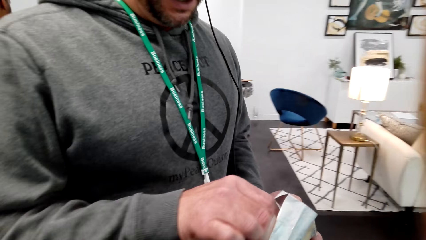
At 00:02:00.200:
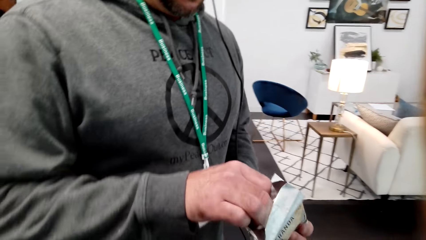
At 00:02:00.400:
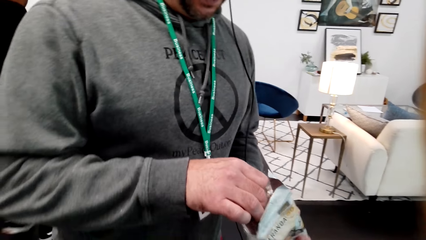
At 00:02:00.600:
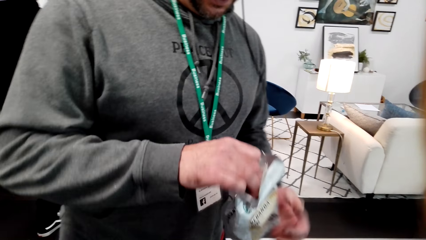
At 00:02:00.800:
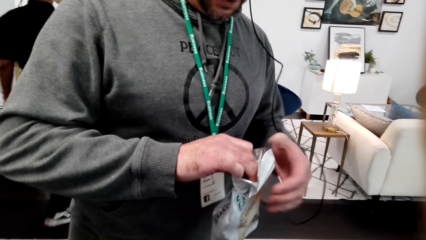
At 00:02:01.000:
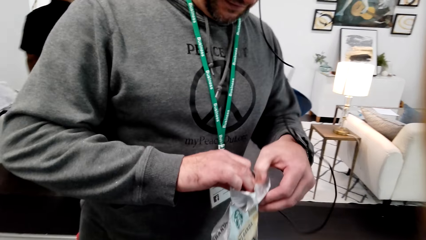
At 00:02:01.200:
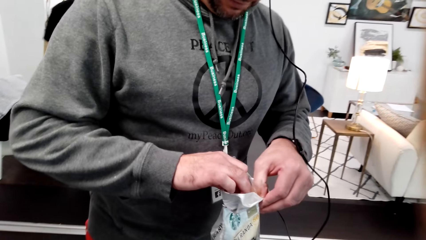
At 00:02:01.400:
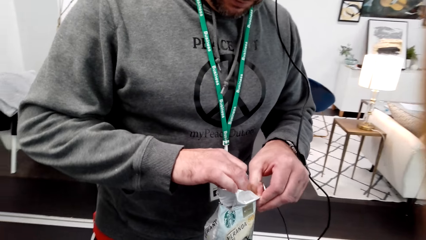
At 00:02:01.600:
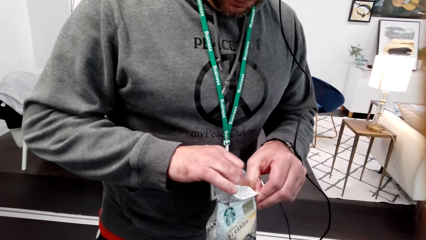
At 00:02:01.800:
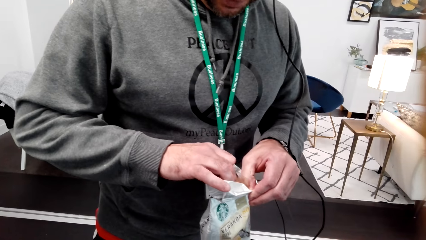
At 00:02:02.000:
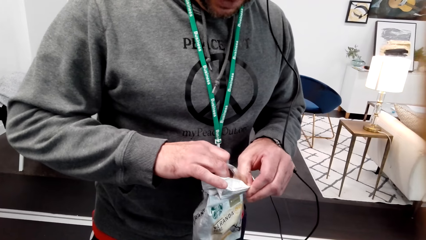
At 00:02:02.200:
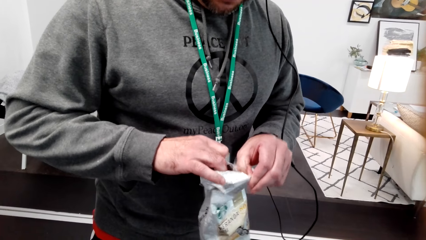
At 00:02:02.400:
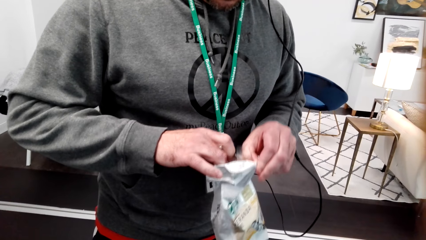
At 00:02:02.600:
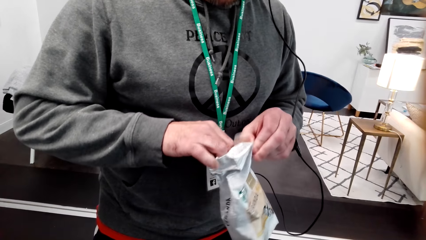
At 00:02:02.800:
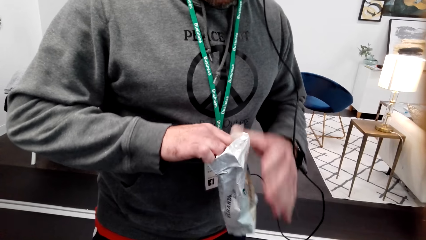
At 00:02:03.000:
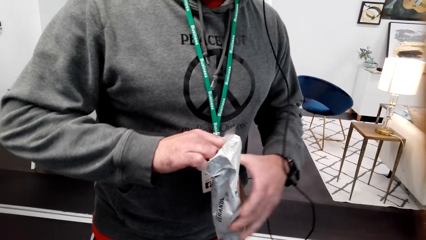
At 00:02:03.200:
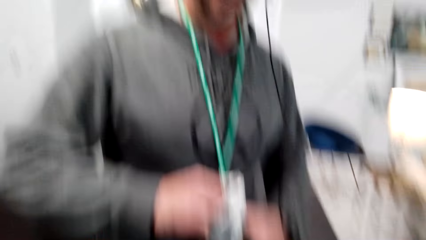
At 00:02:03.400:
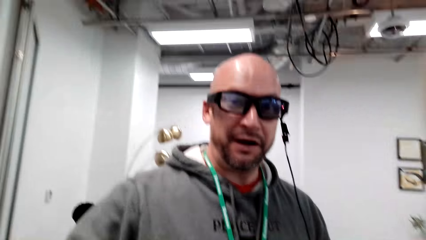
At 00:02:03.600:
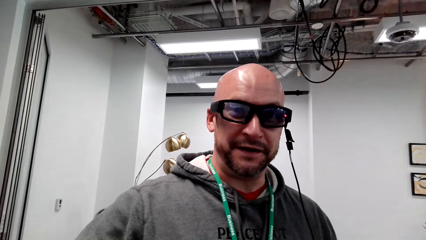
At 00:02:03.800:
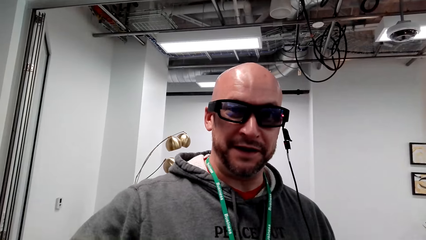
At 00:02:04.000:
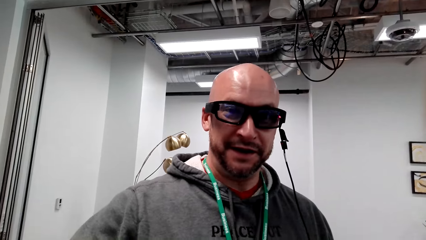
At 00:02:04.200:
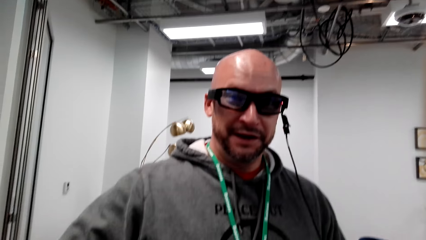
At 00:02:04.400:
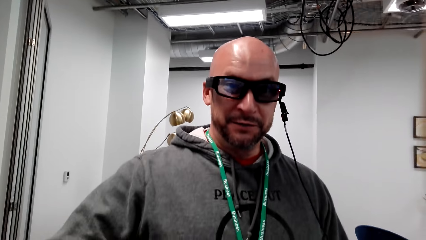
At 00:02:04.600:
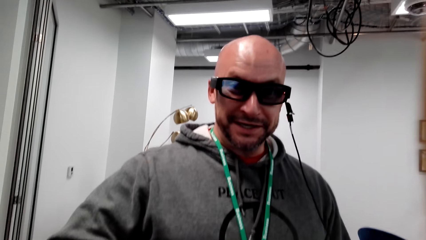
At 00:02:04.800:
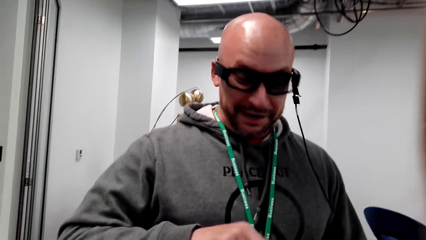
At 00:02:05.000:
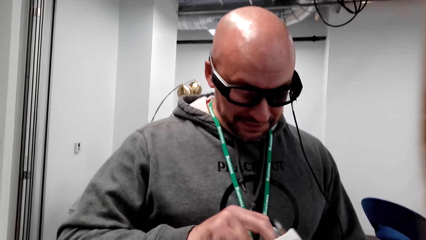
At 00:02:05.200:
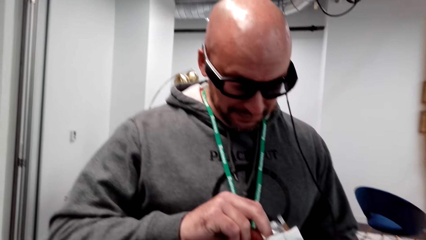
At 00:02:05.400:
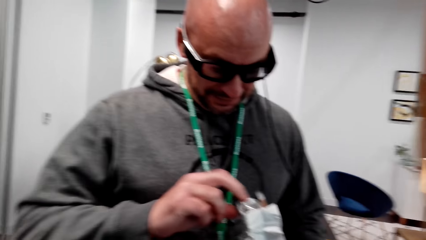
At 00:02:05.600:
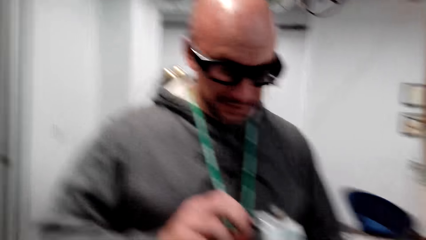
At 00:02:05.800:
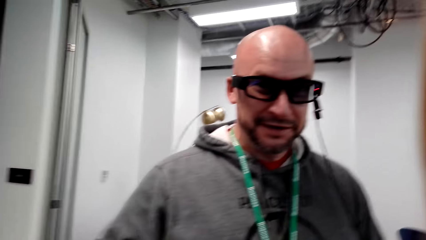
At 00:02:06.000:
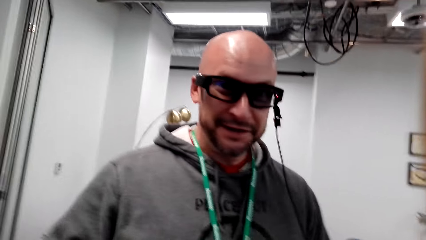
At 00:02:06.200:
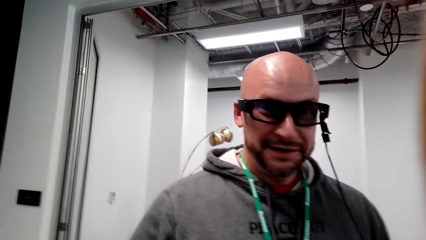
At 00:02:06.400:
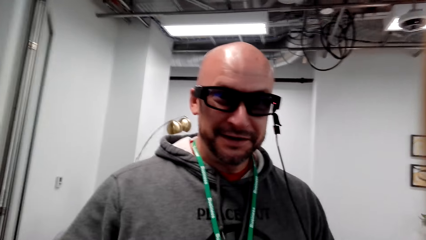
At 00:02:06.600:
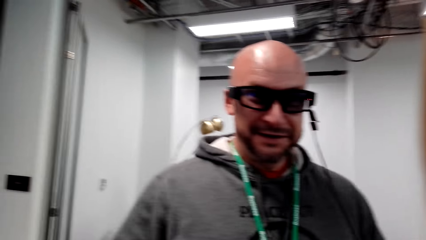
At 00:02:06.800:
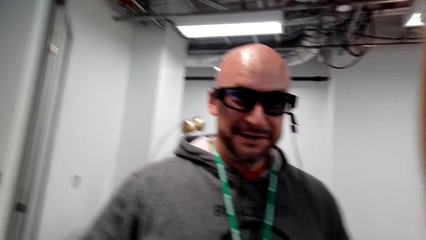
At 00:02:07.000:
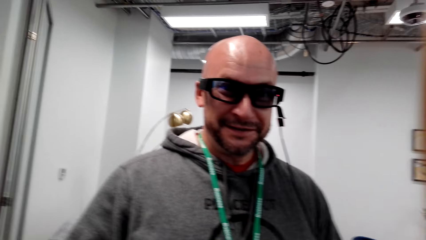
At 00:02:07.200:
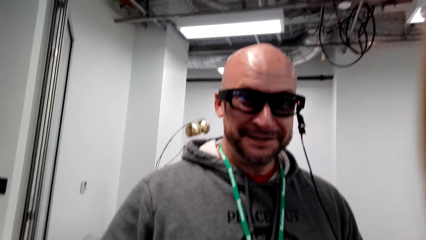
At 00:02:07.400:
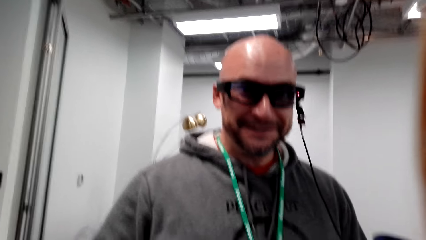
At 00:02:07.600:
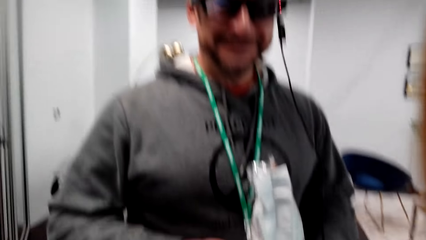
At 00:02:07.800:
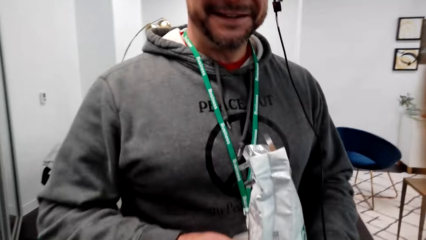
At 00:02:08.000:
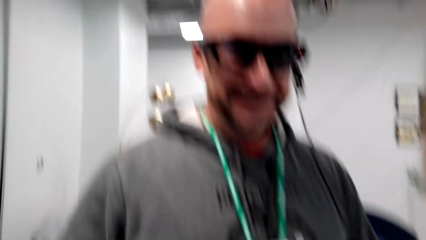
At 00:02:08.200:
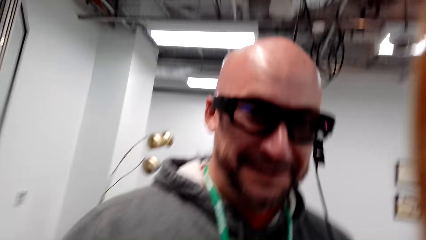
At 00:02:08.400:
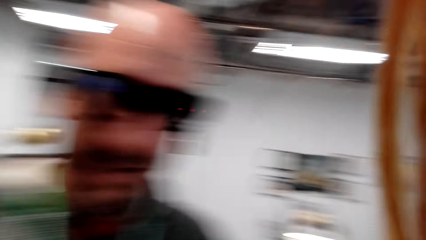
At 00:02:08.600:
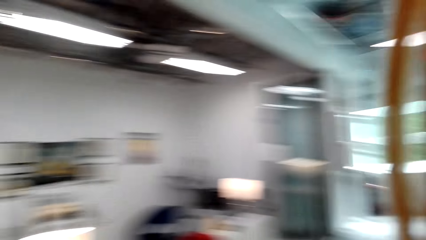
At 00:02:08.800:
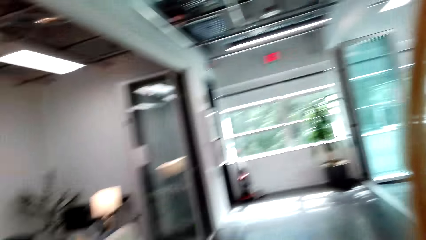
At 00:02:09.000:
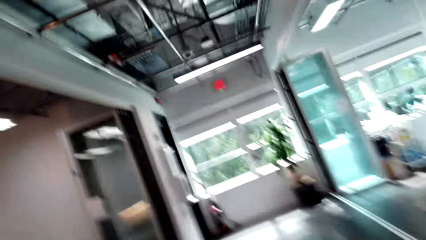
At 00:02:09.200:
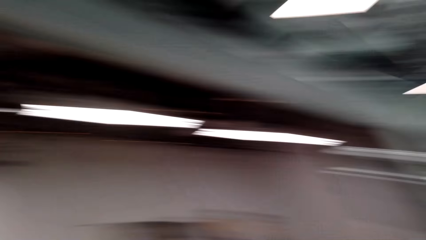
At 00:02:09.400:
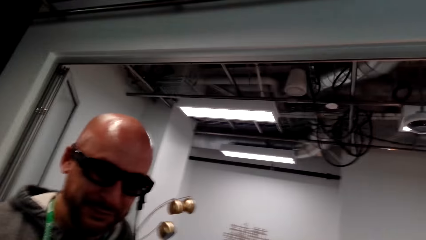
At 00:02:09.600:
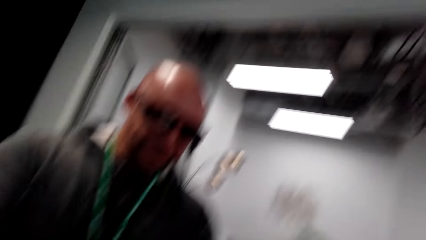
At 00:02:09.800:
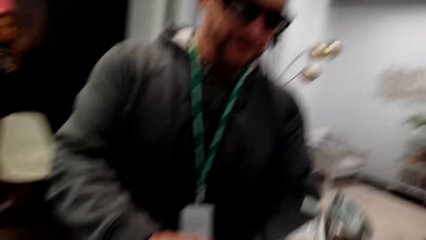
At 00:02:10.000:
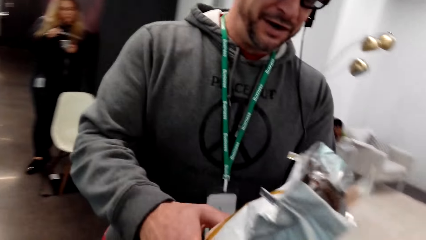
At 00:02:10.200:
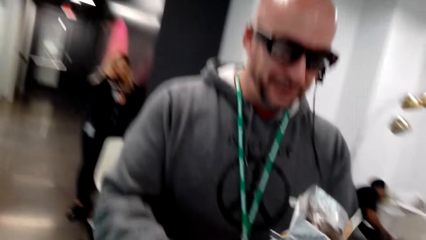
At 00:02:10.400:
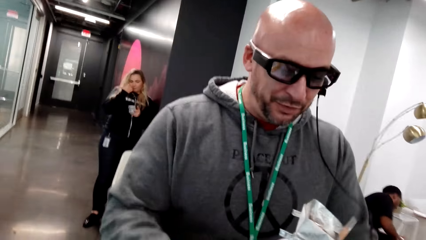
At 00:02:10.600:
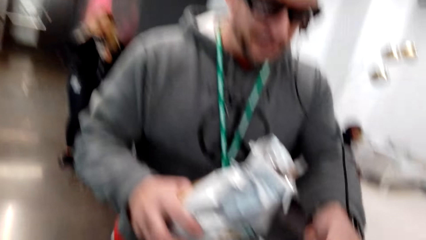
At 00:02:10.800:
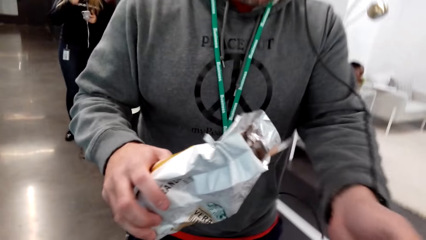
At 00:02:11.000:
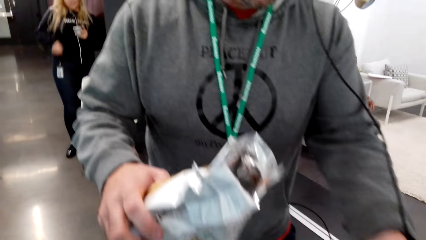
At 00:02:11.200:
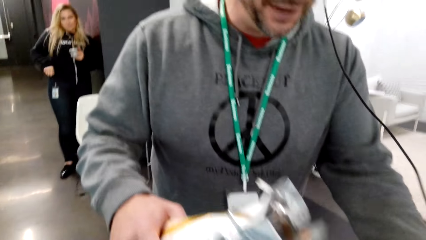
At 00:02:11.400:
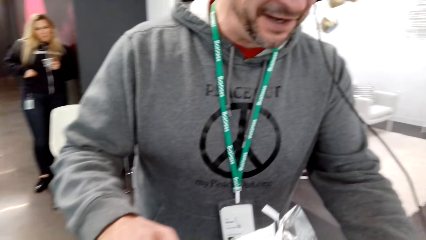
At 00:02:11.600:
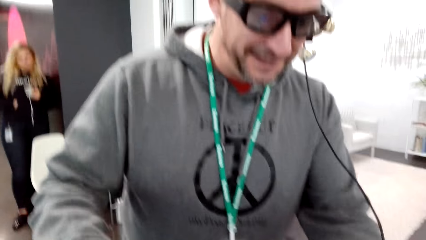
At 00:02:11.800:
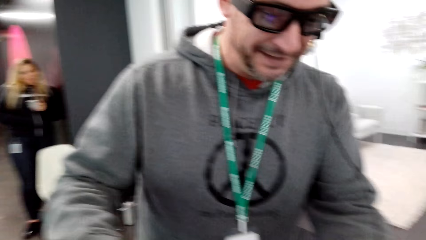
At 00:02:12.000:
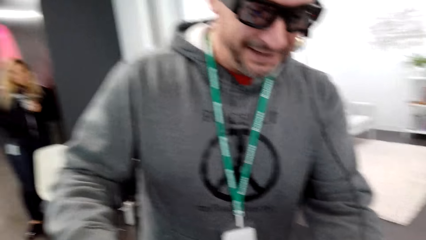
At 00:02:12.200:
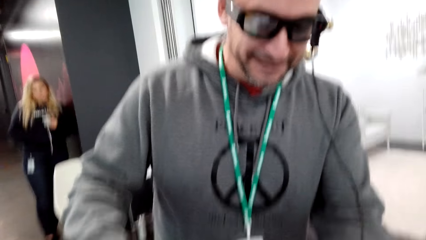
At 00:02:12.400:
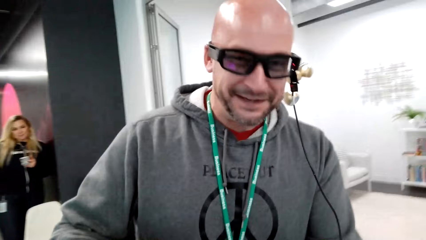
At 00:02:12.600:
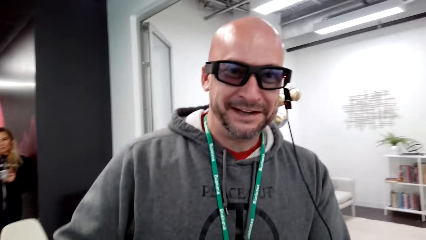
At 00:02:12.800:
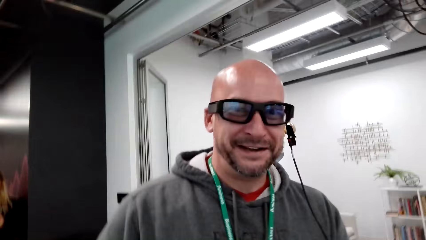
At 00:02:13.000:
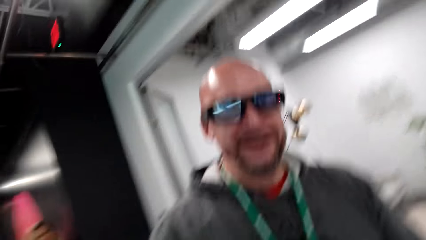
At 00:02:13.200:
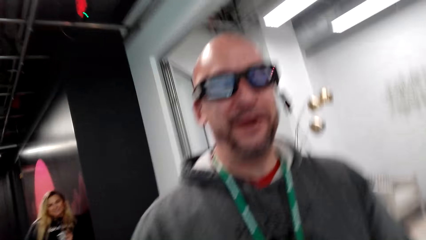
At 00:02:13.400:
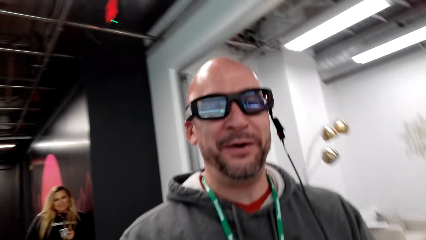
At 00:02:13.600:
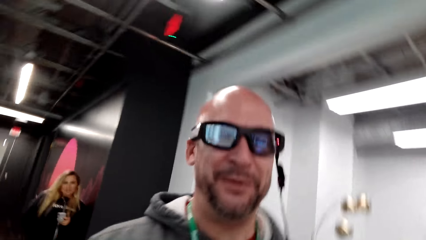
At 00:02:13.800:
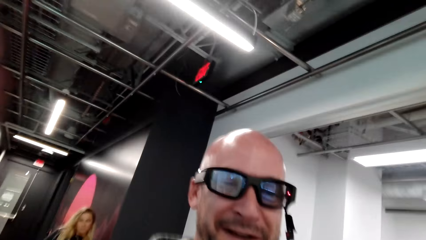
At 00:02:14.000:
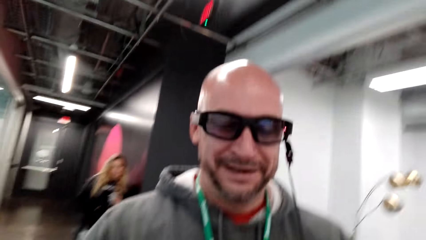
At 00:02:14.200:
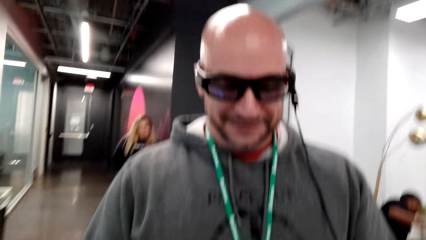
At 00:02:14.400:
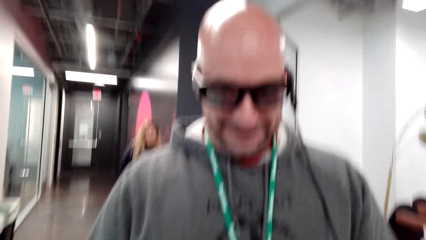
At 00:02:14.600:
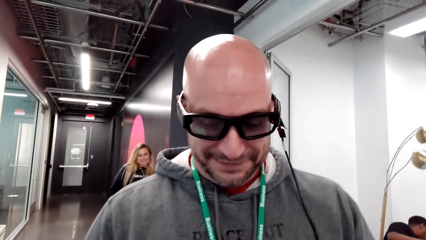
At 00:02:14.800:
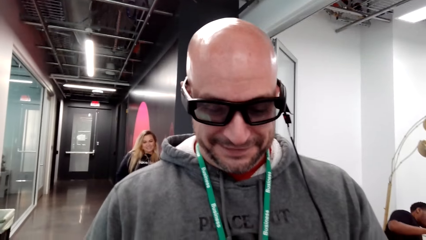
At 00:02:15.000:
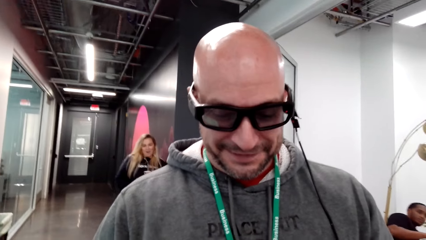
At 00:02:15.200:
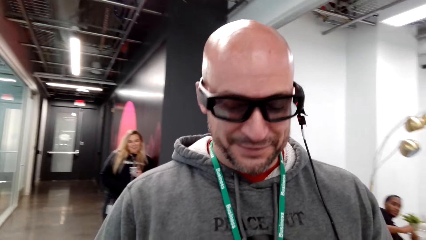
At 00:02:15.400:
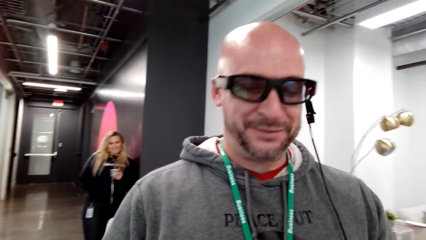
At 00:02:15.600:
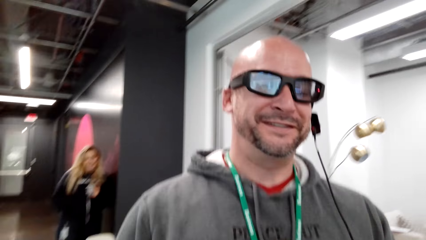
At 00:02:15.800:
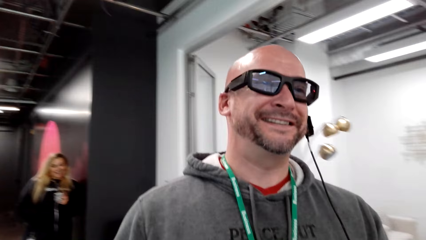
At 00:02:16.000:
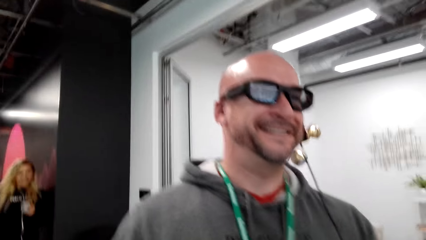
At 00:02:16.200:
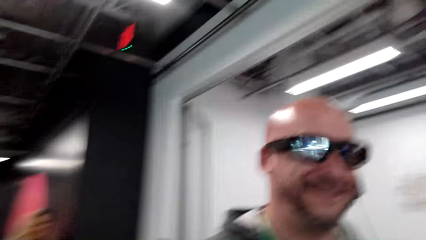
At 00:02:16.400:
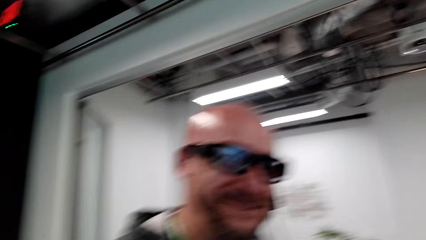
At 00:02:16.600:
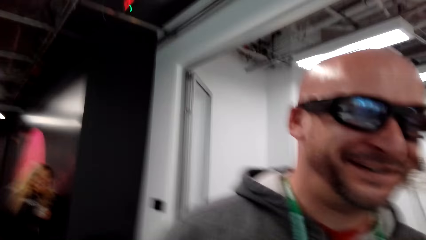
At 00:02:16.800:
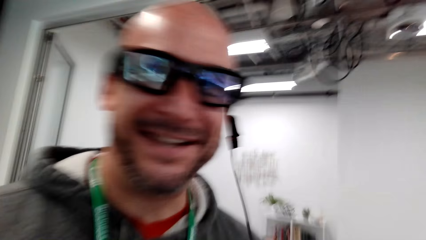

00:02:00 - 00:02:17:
The man opens the packet. The man talks to the camera wearer.
